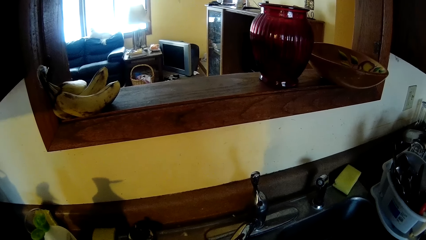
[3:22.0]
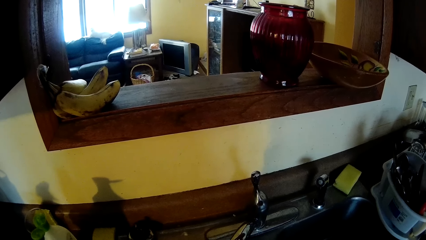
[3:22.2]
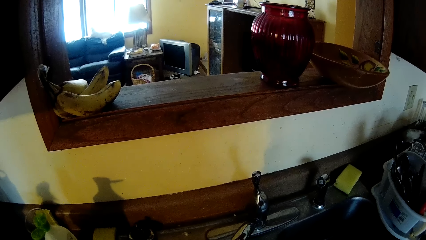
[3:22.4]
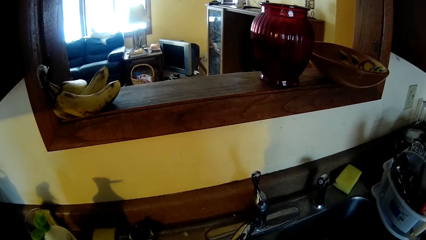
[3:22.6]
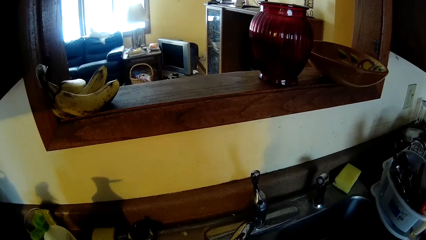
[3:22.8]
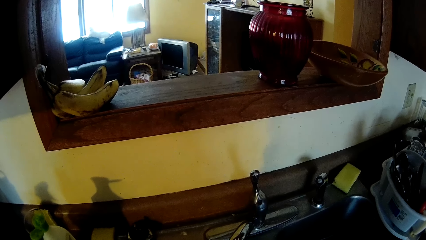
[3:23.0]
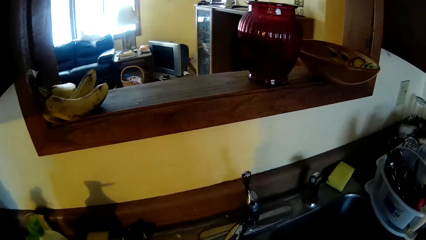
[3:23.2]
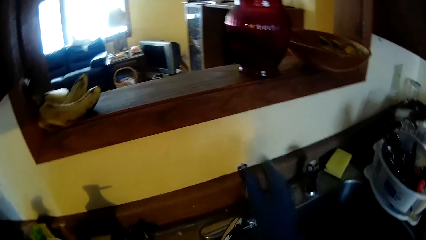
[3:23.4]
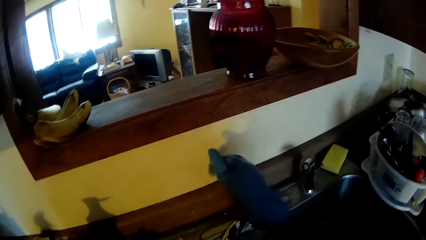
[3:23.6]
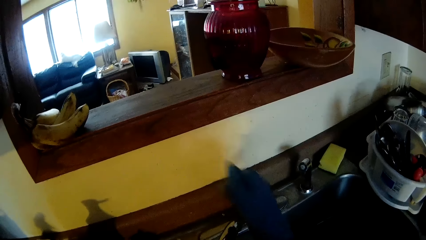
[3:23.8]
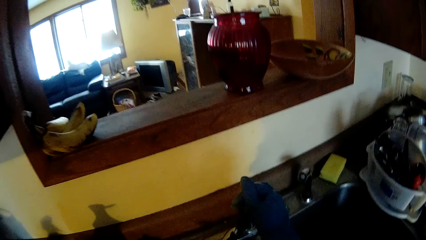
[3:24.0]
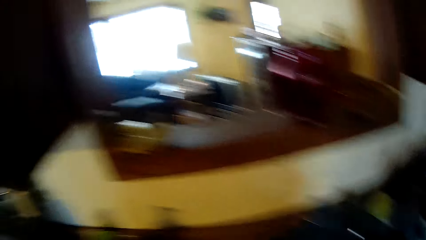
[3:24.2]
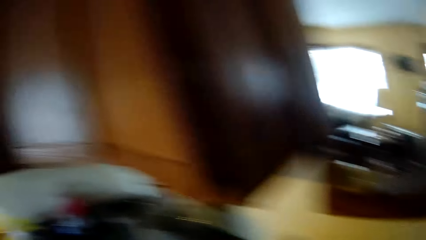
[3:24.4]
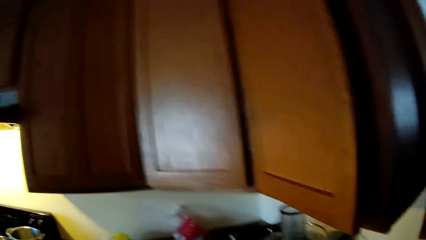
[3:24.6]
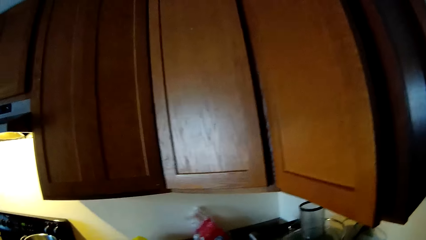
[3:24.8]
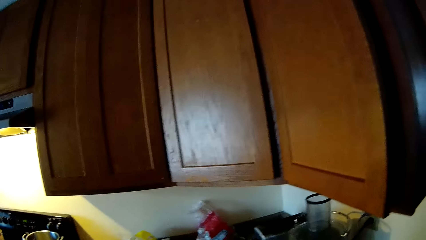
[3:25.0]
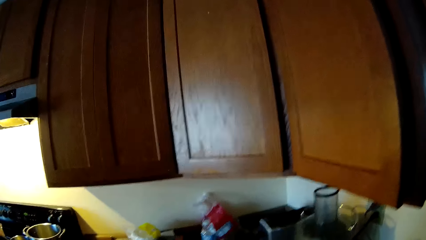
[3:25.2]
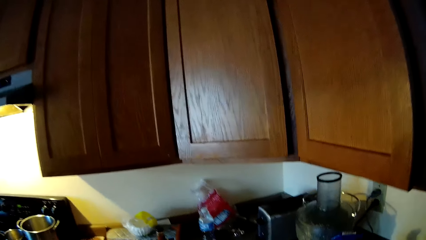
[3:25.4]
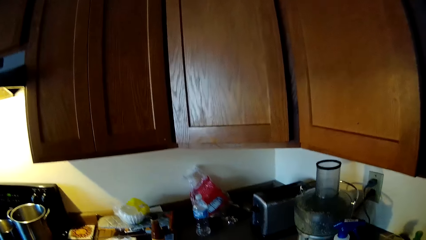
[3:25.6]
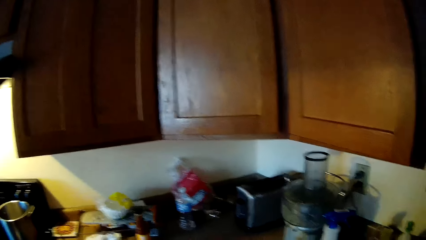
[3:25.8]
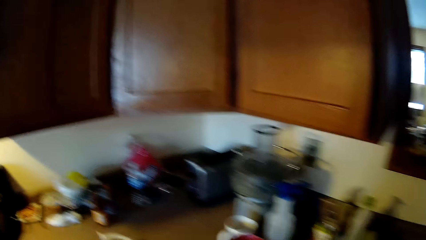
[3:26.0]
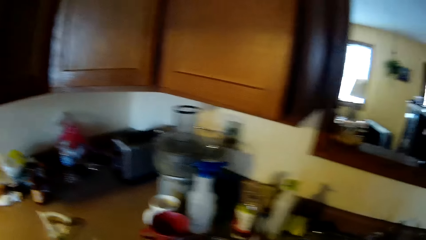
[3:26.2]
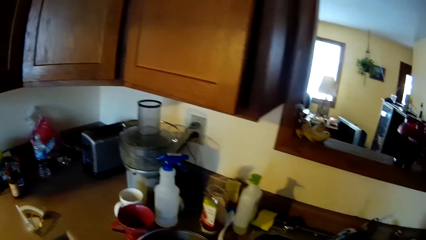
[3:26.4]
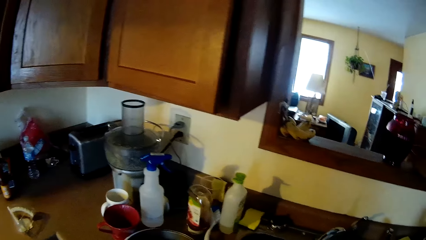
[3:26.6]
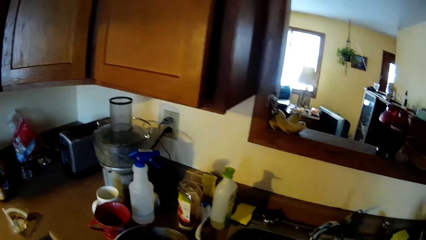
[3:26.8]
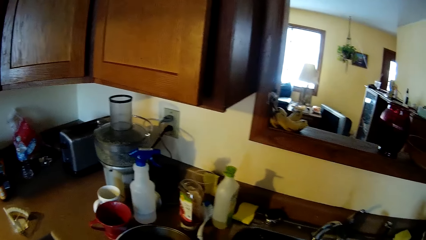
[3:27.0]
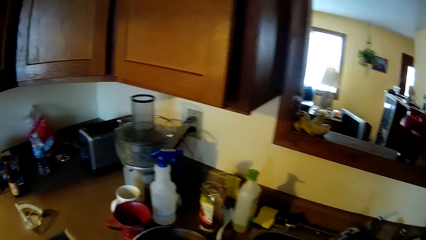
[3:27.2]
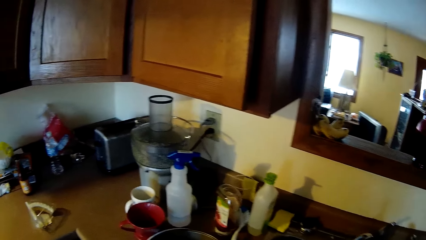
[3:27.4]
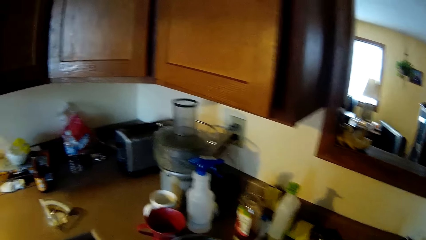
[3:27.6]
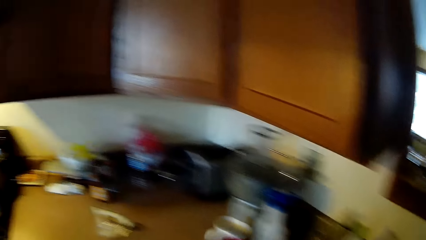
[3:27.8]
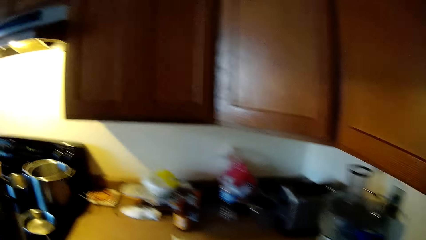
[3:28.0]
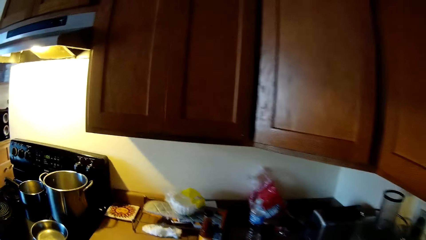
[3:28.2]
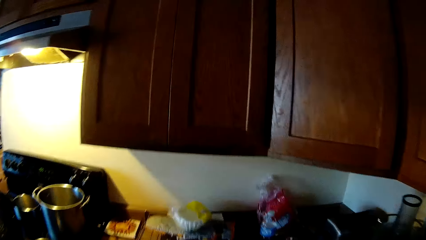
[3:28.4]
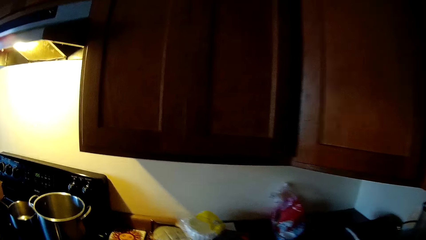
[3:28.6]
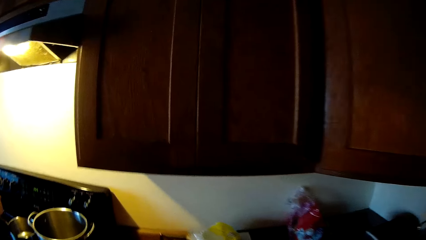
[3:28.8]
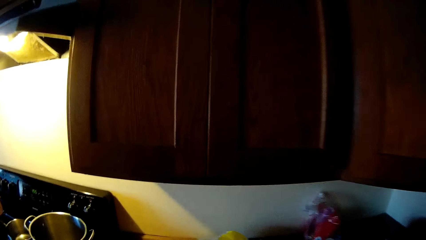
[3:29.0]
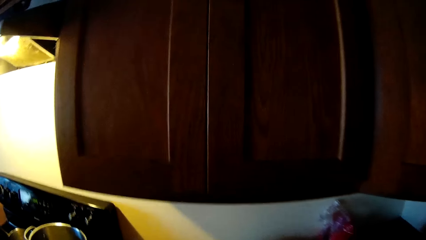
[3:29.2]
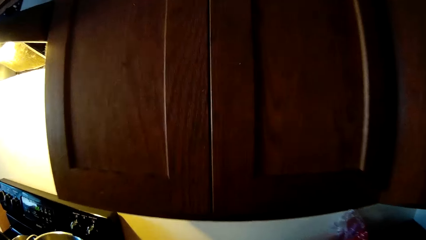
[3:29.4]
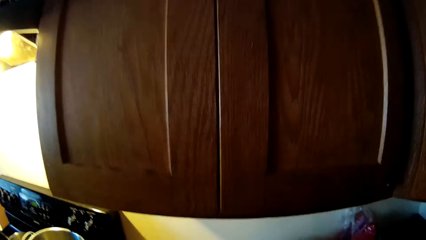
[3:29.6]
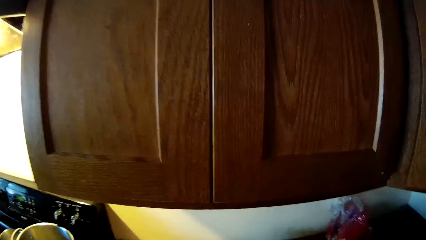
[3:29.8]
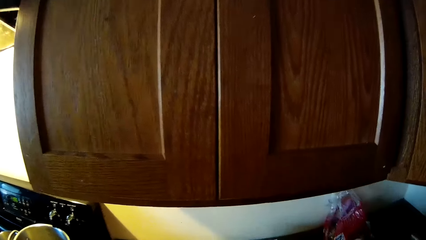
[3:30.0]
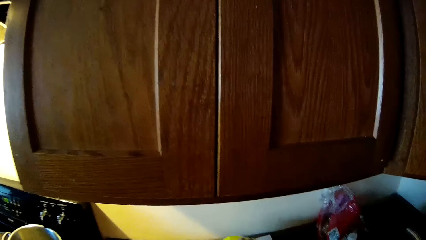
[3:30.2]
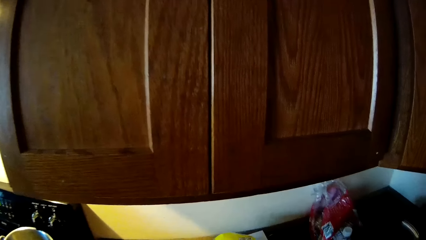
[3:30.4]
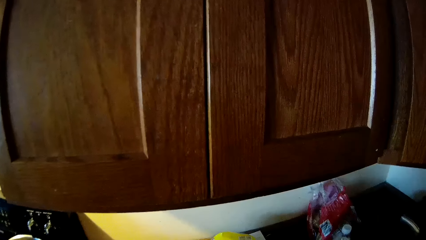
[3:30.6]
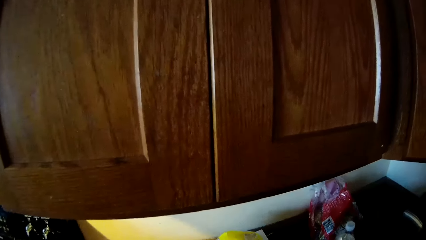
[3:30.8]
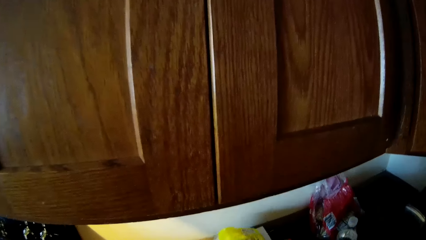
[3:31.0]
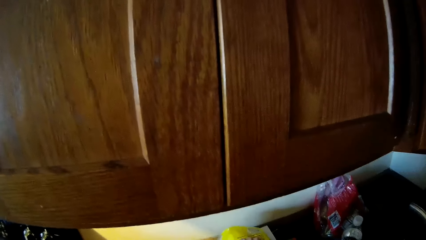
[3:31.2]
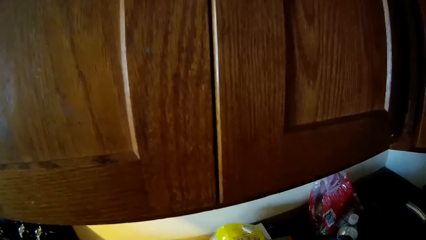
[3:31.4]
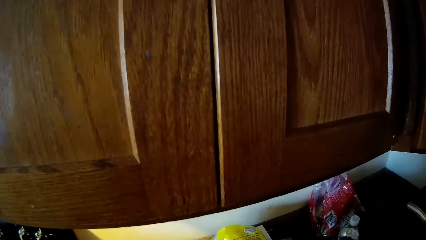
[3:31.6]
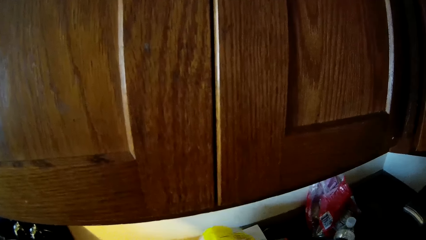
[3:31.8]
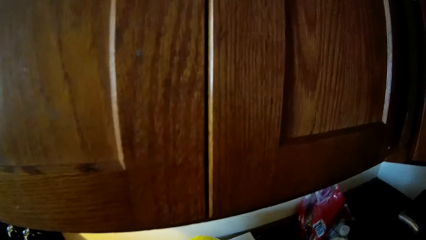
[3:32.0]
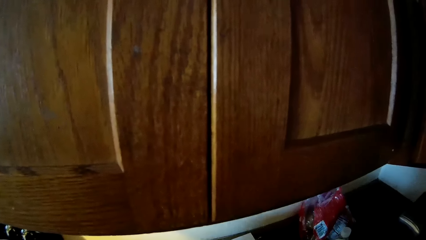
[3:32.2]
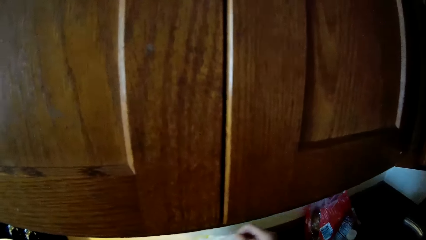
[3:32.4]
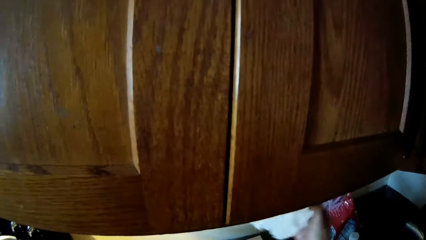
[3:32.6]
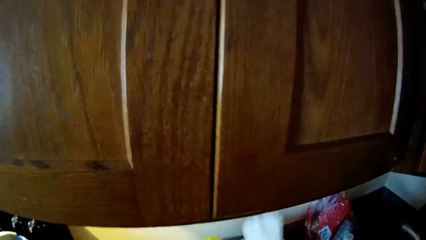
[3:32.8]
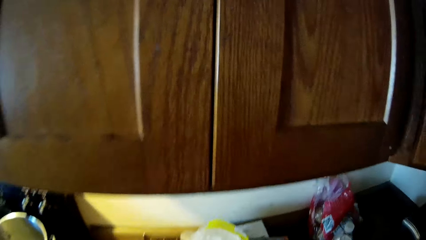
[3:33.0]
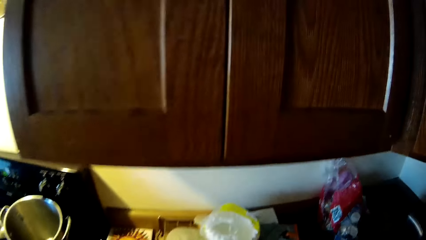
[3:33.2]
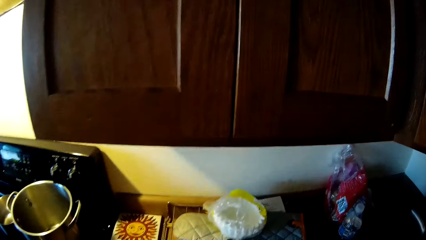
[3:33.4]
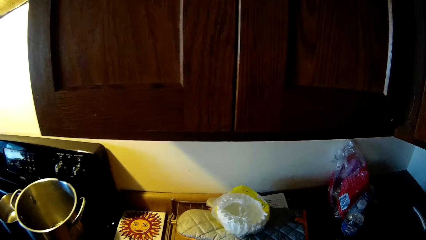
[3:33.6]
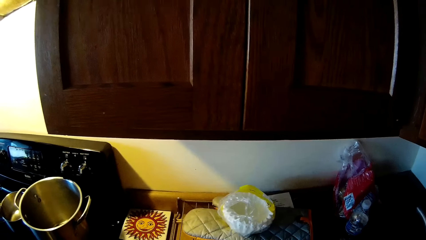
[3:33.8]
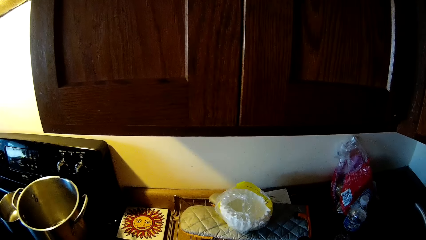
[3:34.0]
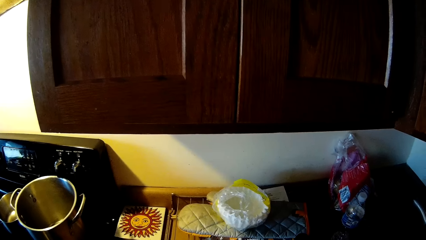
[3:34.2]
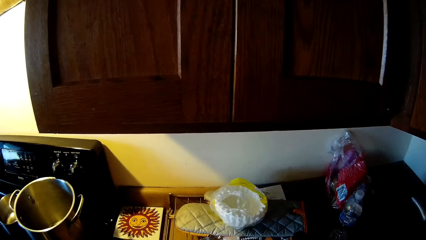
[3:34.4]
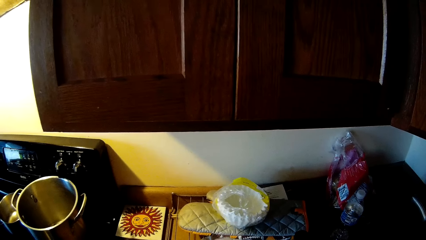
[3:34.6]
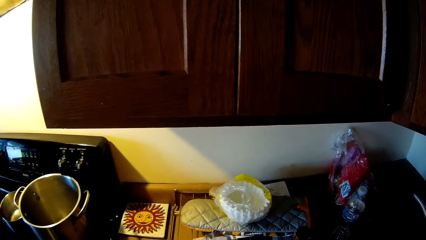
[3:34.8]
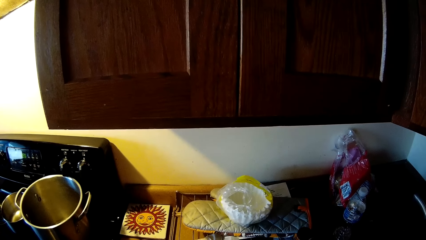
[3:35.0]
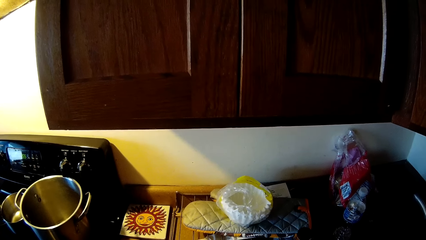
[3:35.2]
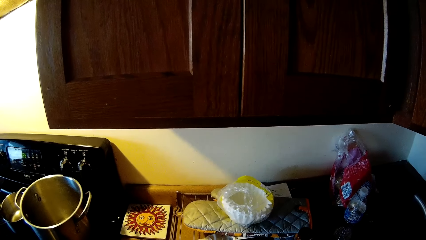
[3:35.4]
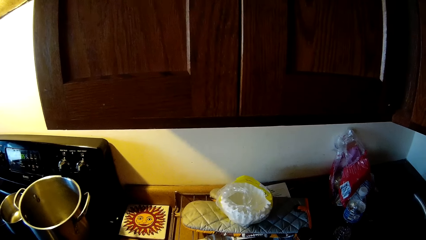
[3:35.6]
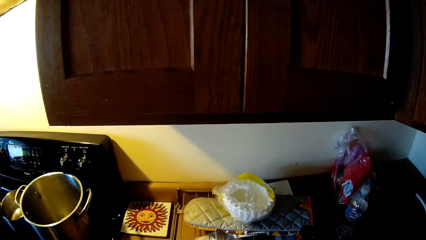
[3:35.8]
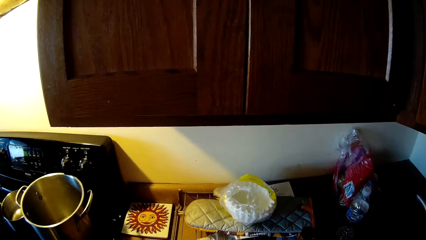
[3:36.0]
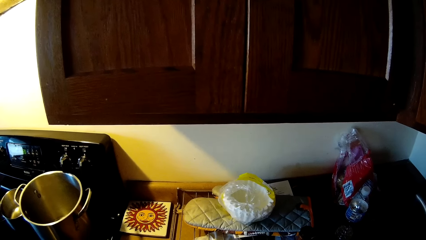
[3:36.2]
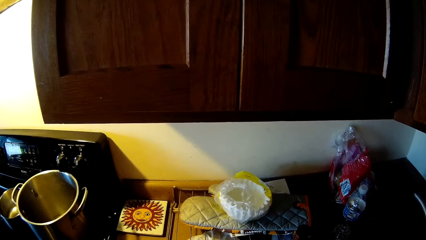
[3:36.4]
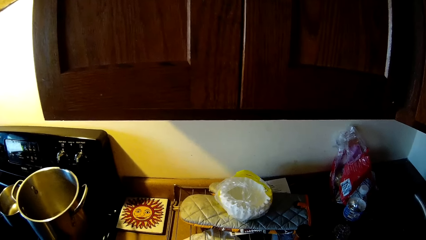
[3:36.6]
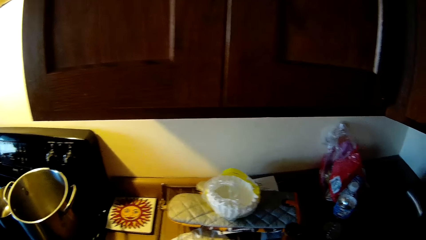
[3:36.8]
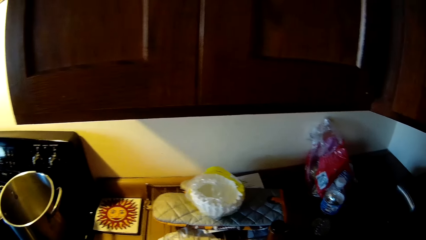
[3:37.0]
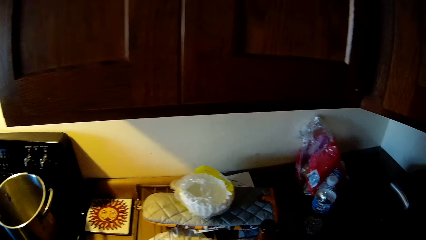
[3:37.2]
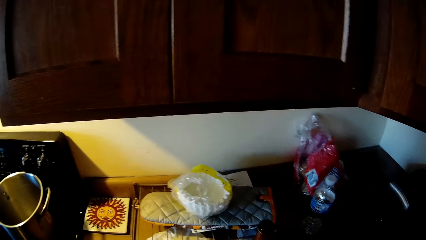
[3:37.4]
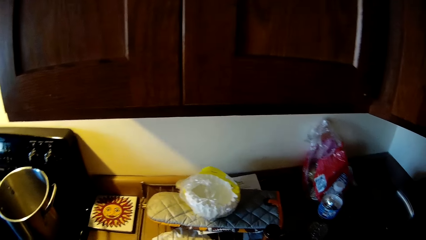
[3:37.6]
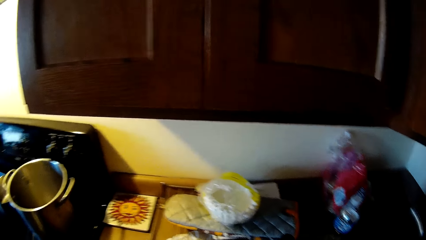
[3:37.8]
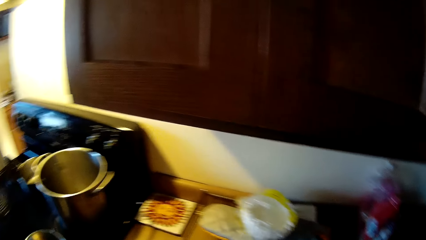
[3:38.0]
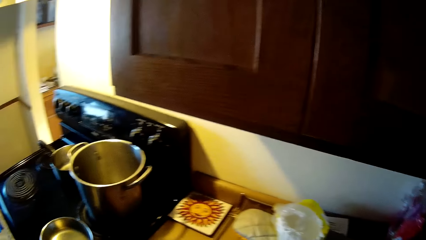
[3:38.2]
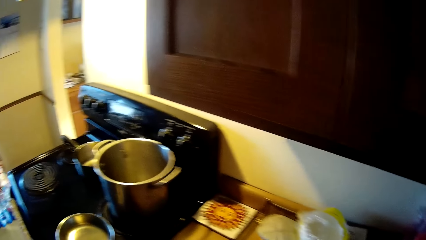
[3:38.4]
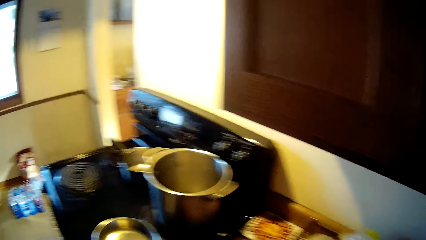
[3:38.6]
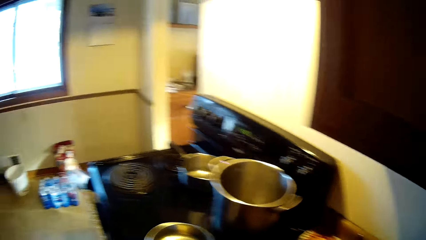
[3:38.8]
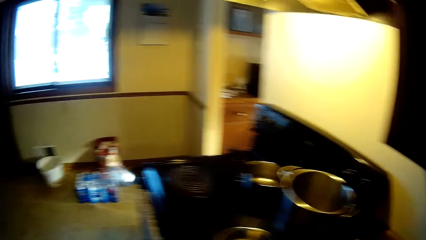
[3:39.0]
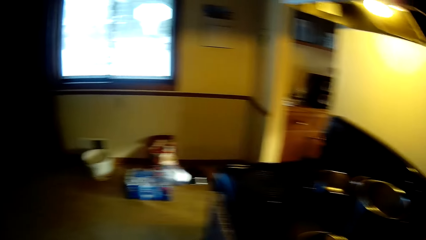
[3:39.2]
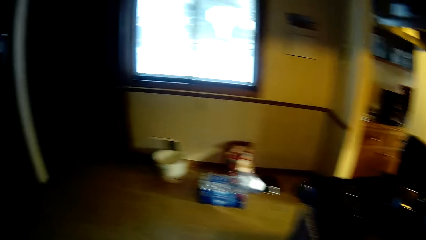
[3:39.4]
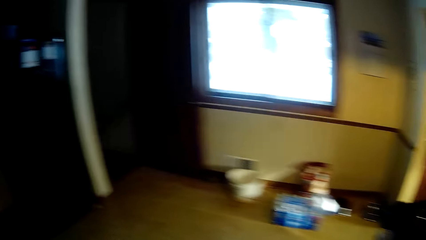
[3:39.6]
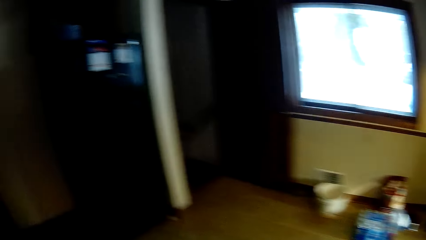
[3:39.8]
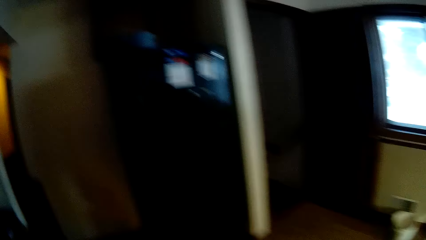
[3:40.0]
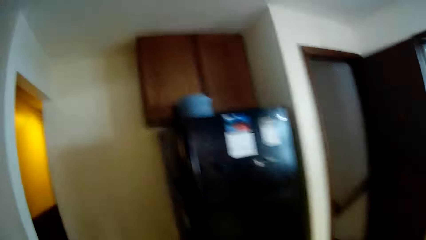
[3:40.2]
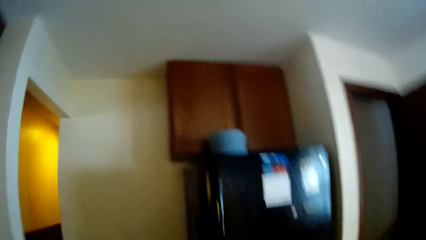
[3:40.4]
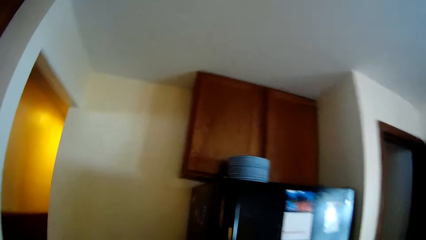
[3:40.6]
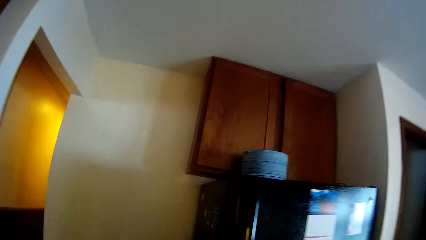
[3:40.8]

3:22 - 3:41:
The camera wearer turns on the tap in the kitchen sink with her gloved right hand. She moves around the kitchen. She pulls off the gloves in her hands. She picks a tissue paper from the kitchen countertop with her right hand. She picks up scissors with her left hand. She interacts with the tissue paper in her right hand.
